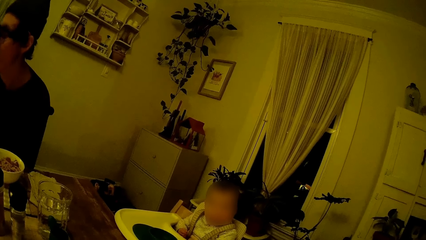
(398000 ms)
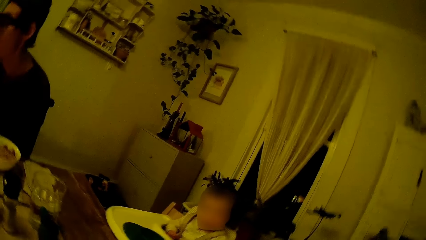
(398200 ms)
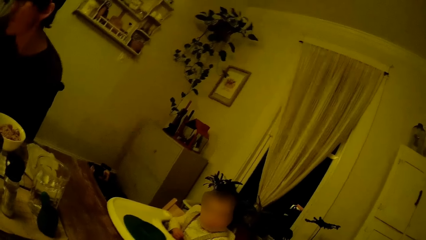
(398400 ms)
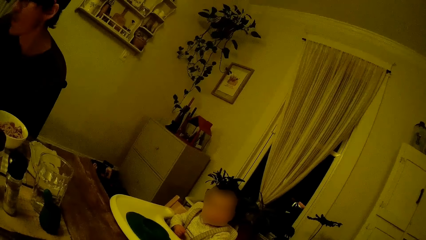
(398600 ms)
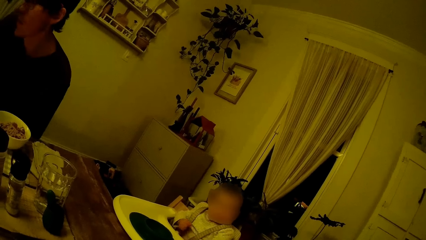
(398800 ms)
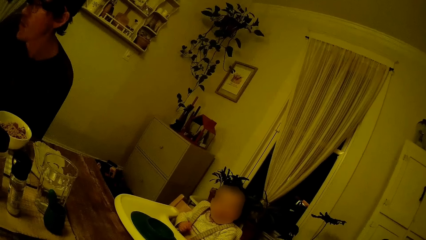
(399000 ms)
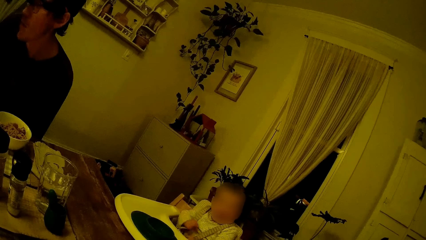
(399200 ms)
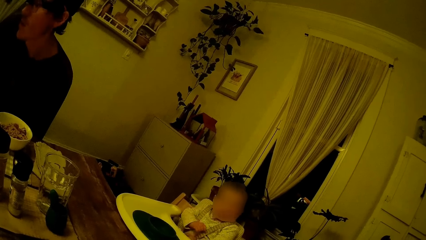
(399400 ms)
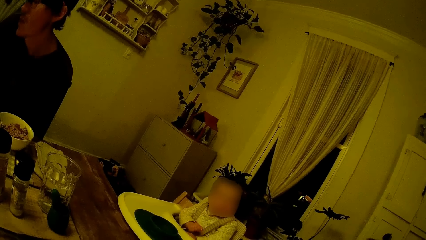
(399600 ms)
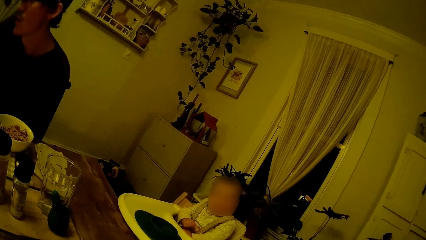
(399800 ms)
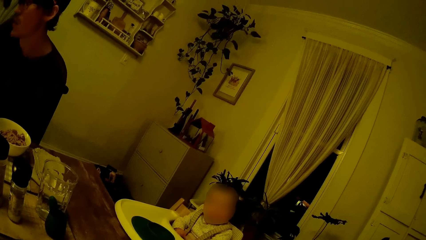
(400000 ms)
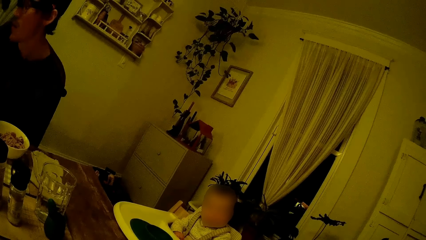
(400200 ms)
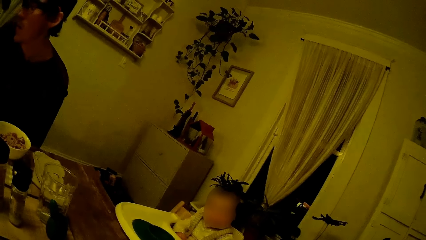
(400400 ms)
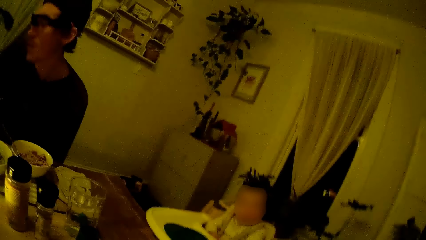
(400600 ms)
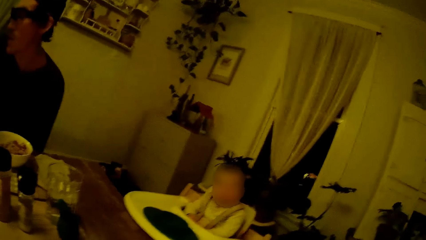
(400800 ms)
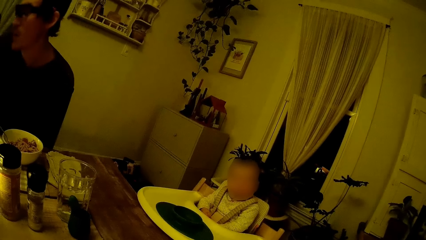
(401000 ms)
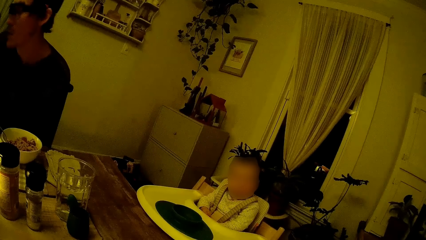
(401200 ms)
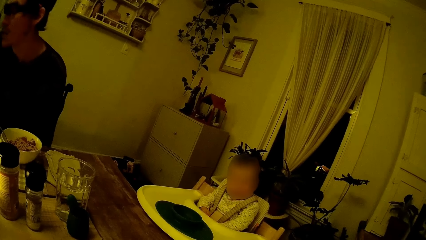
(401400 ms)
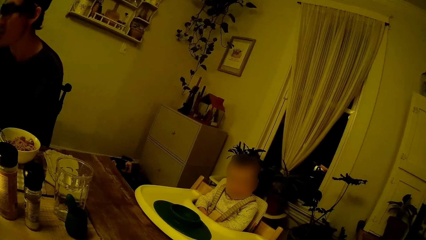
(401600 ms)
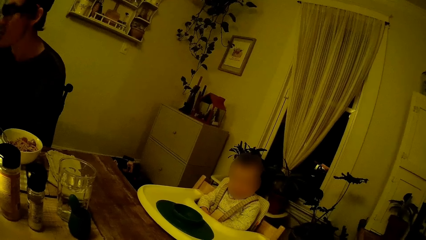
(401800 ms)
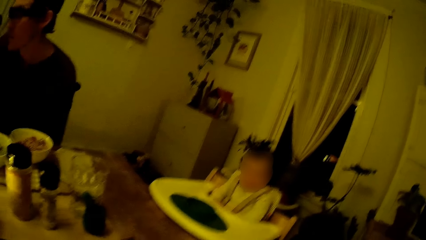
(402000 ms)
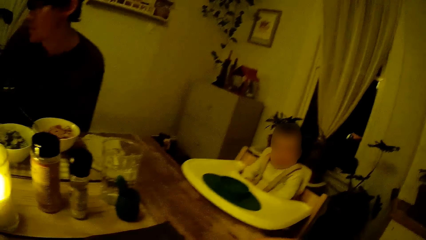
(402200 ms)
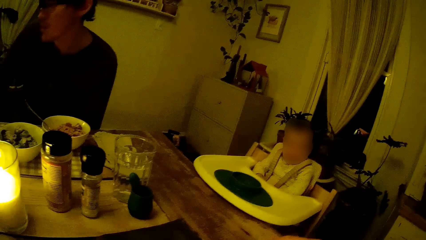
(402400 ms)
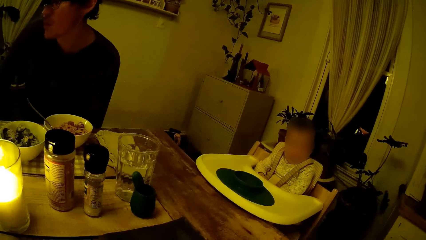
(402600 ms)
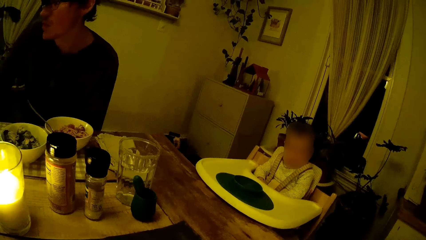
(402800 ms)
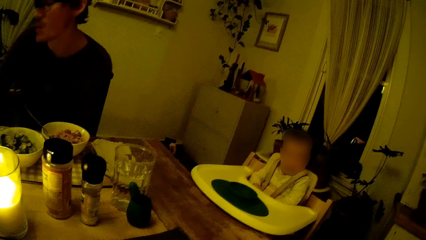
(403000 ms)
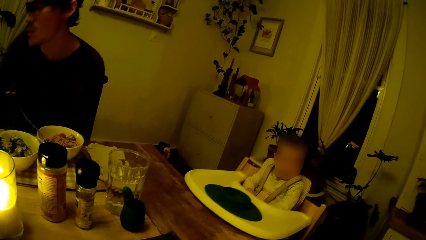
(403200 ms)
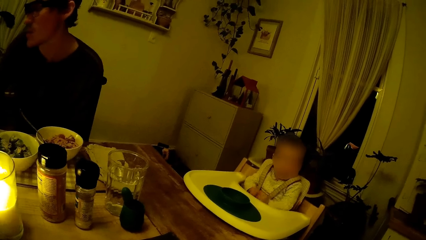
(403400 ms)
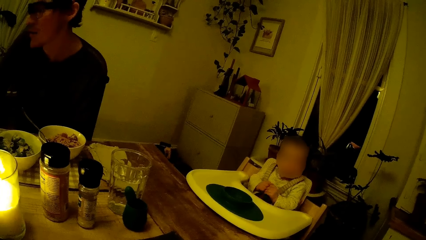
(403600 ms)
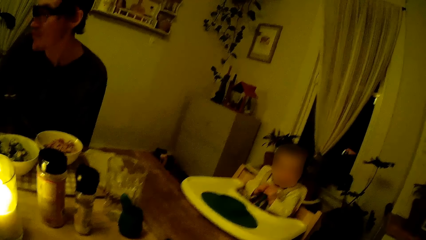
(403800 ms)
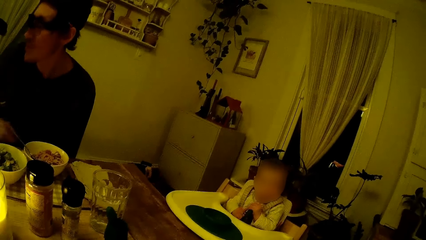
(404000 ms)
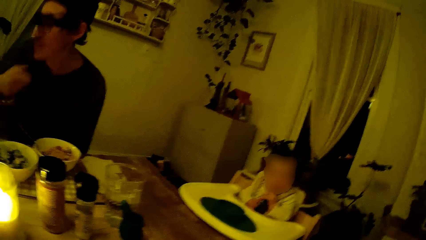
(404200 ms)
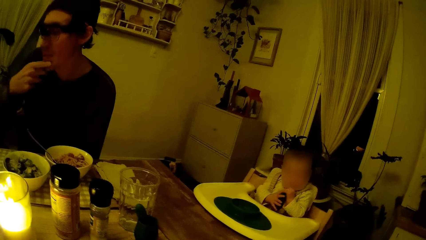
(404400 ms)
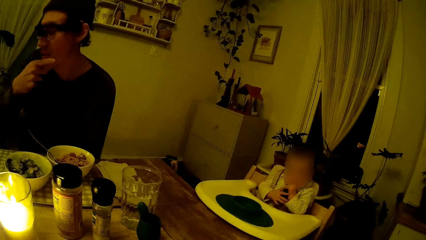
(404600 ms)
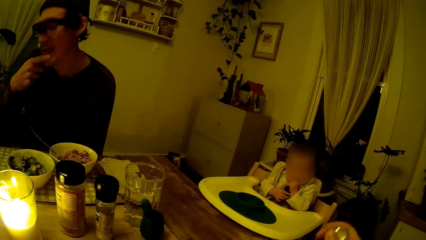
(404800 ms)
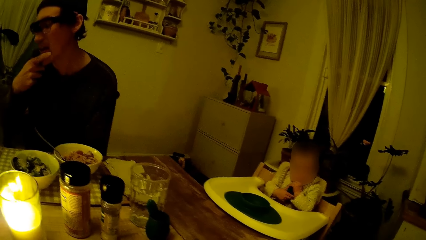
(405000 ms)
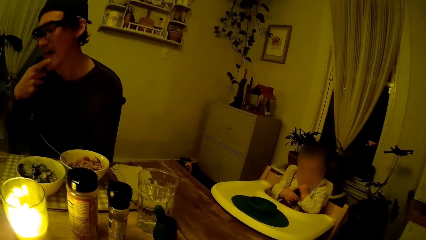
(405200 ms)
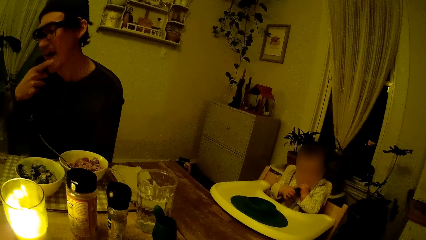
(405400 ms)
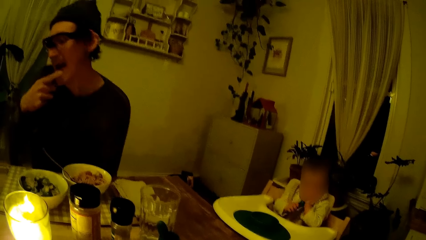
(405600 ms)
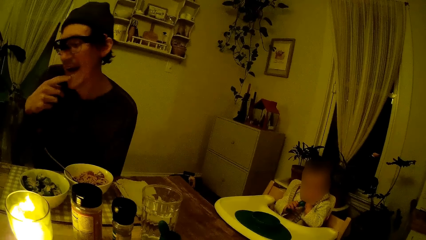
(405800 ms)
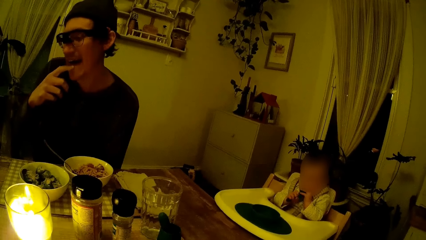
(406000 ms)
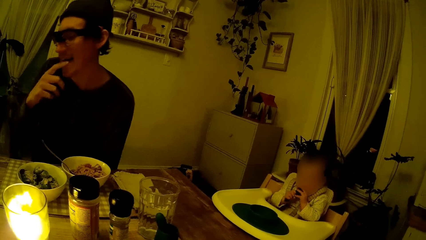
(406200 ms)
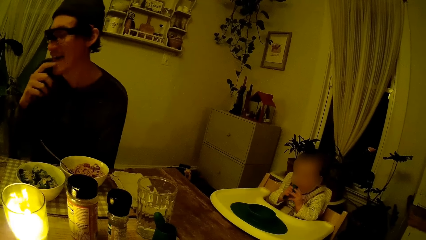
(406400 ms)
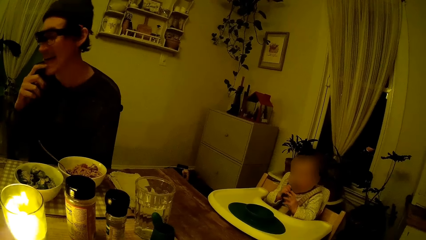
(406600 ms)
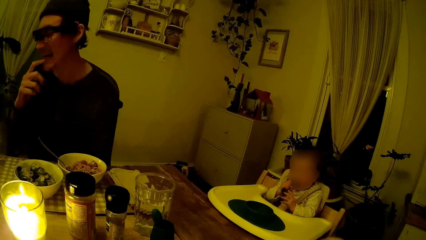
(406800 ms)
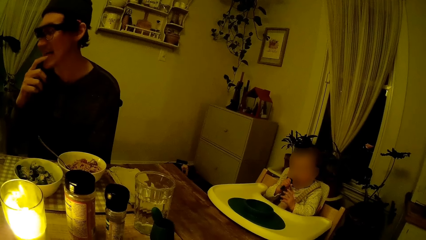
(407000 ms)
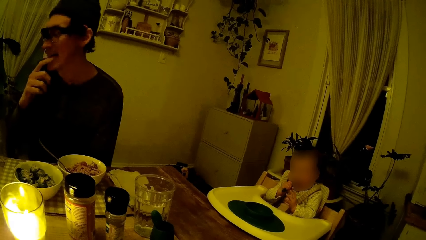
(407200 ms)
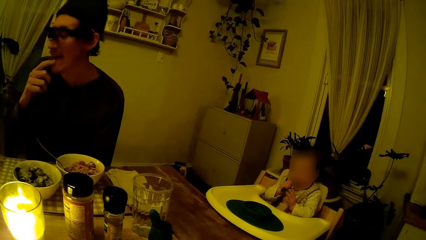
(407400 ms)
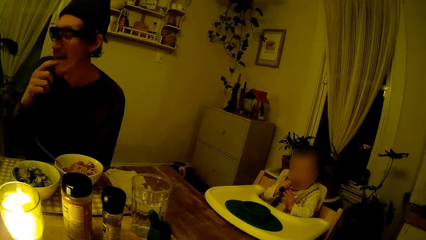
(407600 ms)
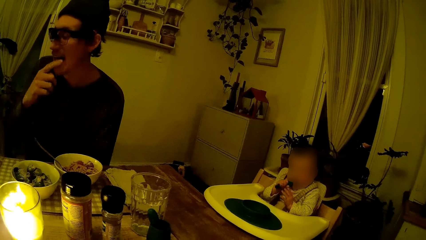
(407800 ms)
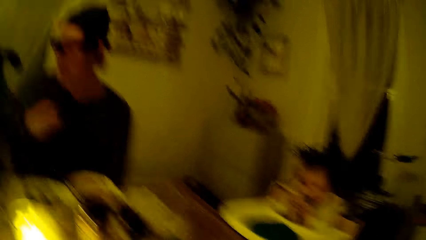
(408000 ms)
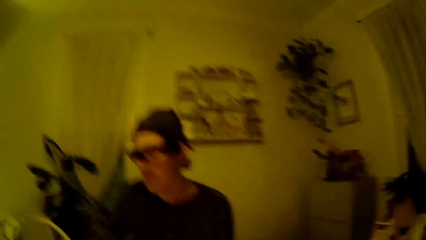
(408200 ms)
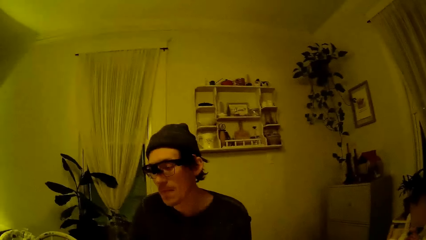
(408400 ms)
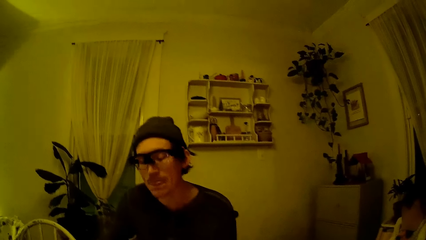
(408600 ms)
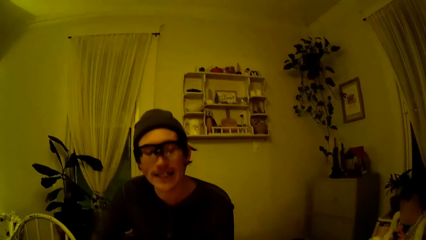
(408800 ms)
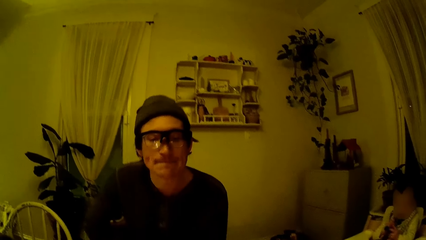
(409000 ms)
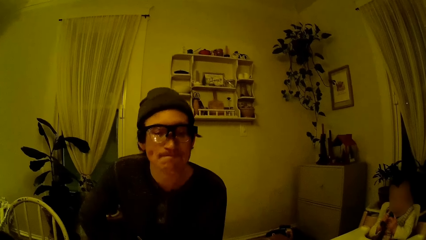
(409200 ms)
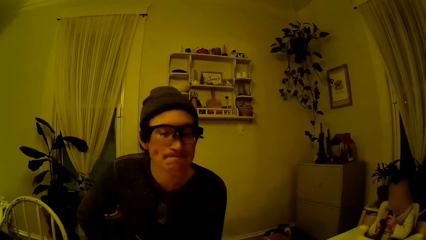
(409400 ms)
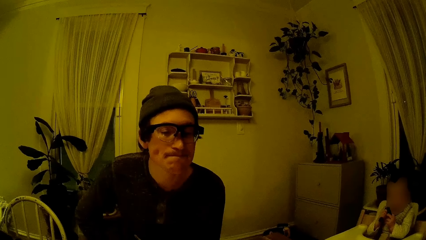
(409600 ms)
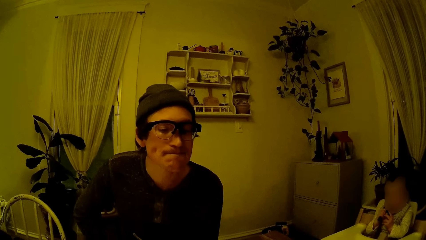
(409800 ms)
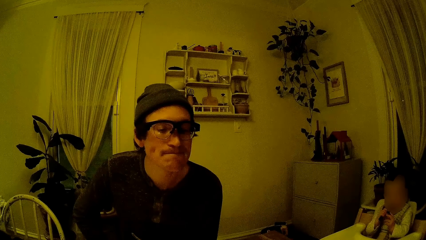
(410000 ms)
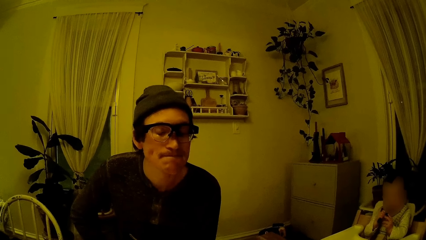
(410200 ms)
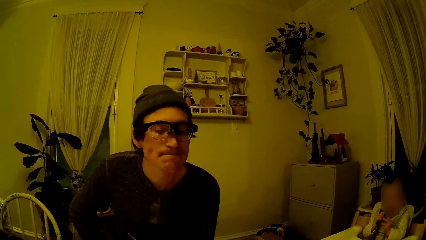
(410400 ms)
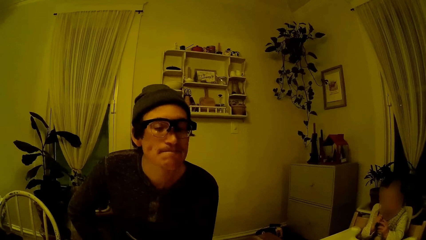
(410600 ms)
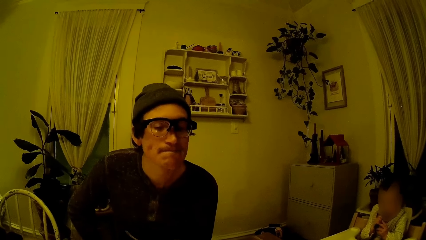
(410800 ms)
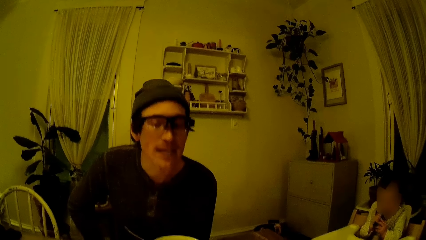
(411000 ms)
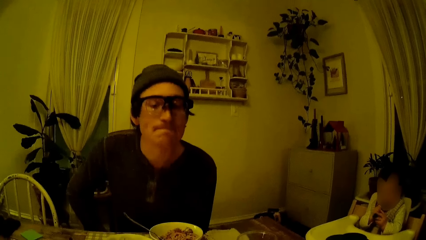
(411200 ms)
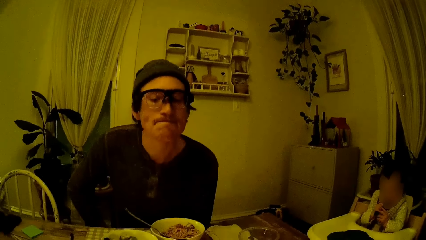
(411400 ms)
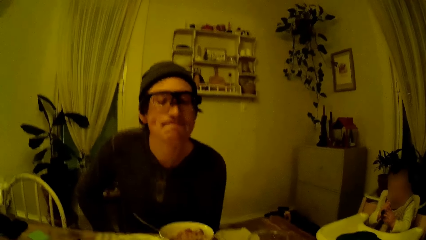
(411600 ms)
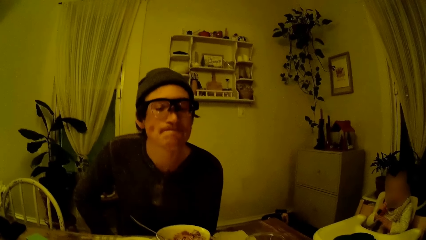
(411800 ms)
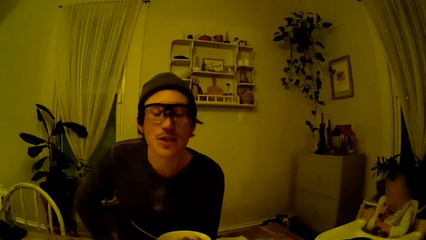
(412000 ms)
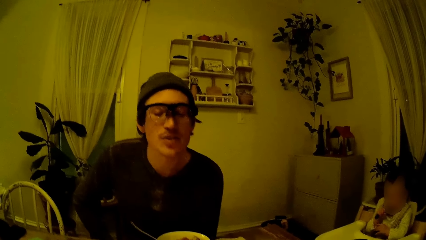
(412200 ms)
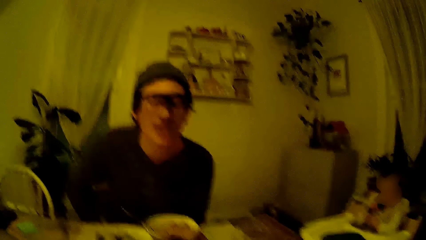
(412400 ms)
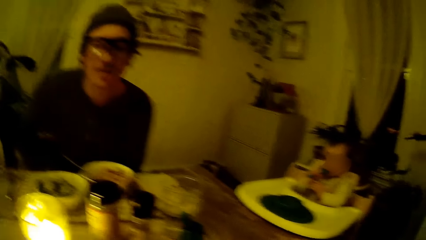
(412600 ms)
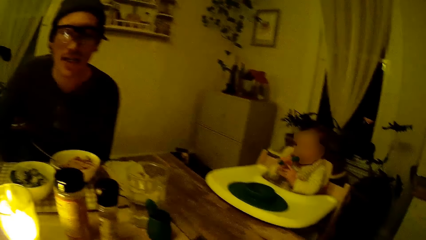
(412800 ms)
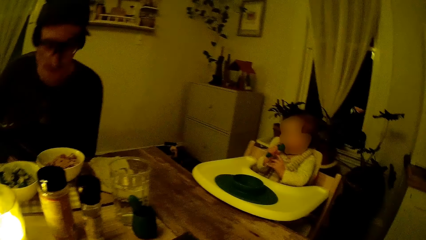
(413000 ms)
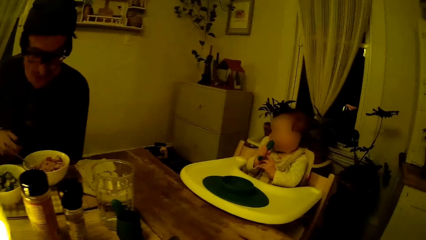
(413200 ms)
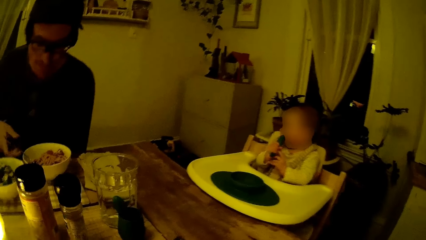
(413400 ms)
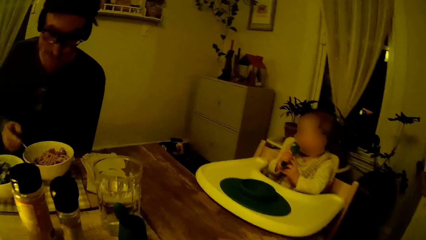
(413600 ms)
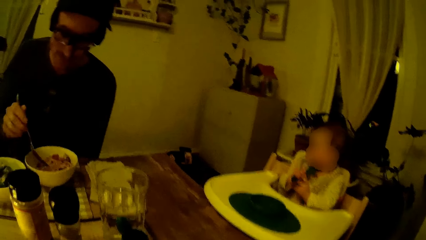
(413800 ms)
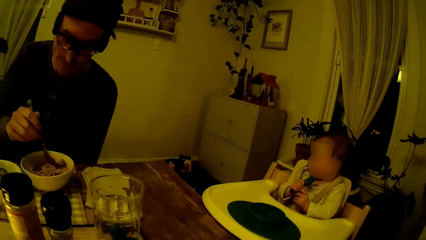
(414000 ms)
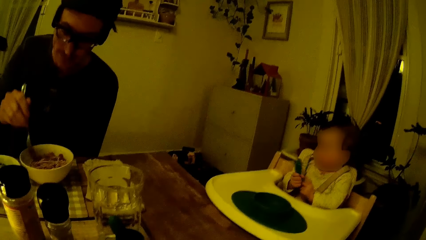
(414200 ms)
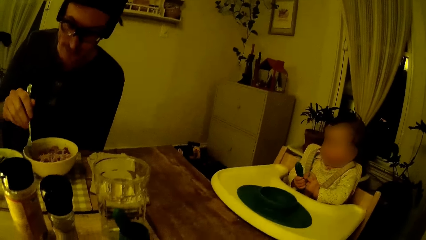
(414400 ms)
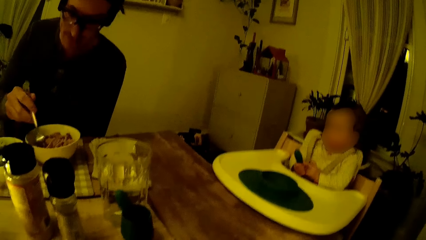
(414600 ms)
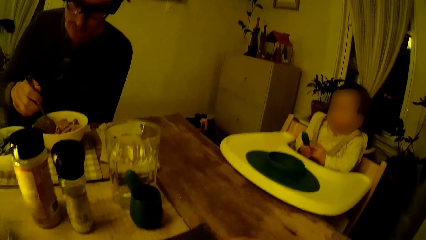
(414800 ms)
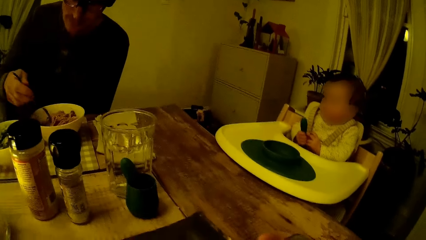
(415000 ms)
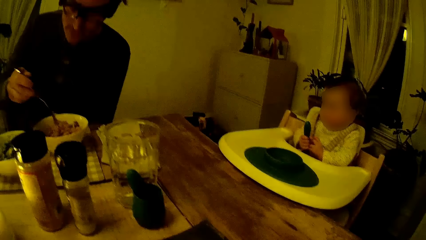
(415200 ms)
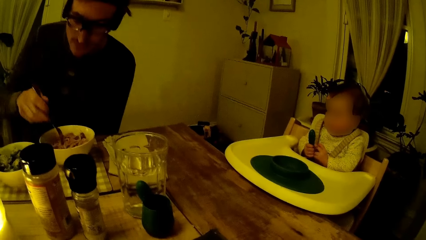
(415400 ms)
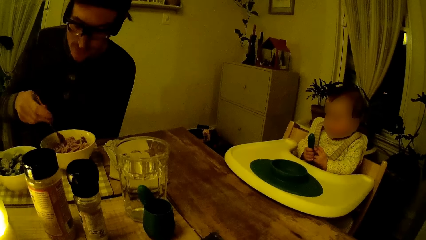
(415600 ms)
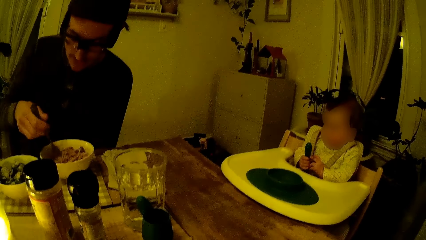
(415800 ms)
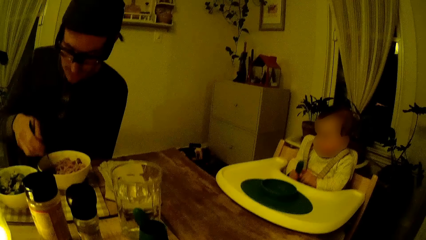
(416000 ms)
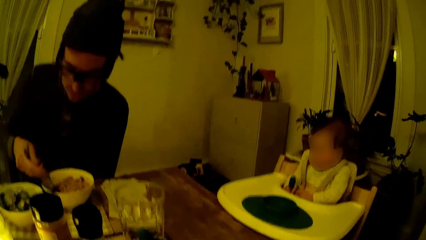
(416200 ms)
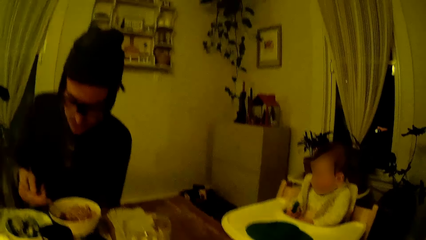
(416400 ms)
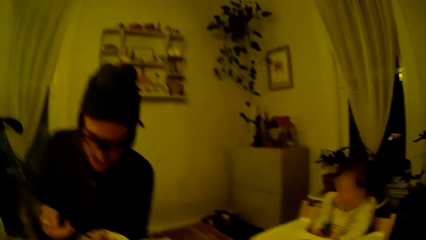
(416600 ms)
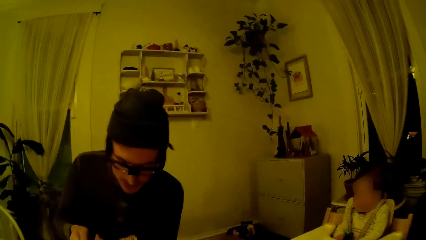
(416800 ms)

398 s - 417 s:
The camera wearer talks to the baby. The man scratches the face. The camera wearer talks with the man. The man holds the fork and rolls the spaghetti to the fork. The man takes food from his plate with the spoon.
